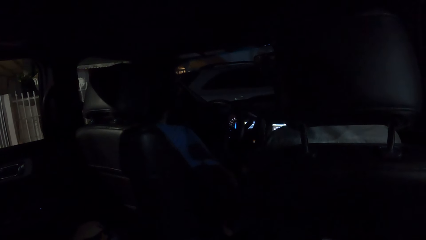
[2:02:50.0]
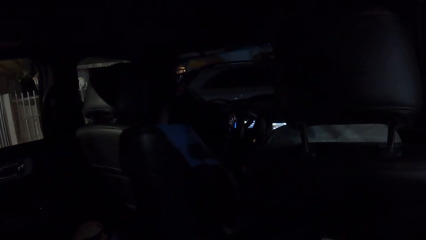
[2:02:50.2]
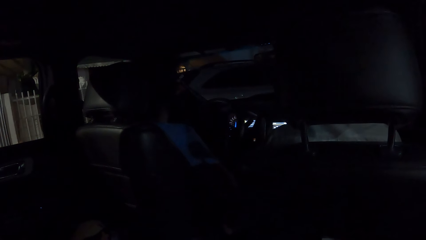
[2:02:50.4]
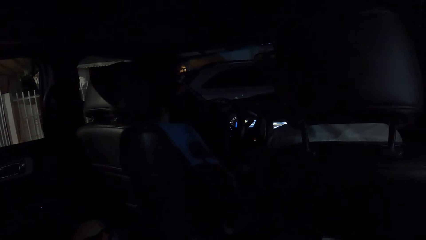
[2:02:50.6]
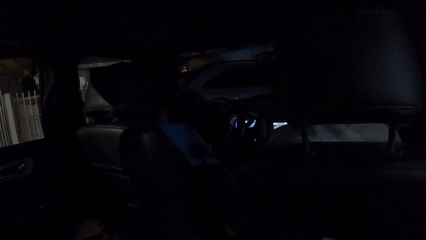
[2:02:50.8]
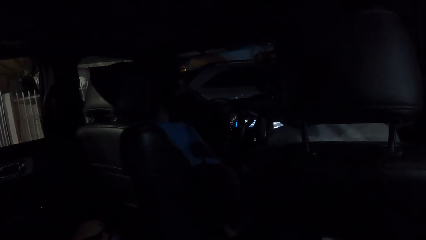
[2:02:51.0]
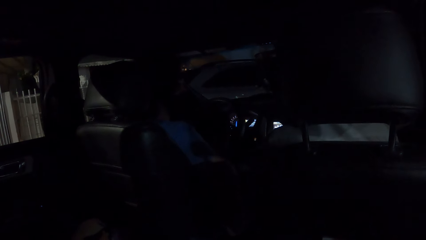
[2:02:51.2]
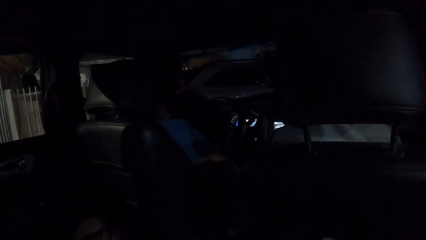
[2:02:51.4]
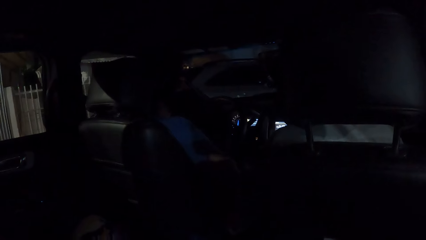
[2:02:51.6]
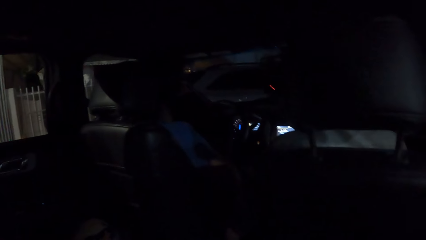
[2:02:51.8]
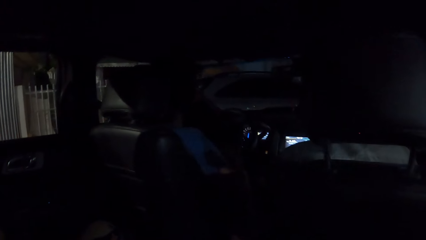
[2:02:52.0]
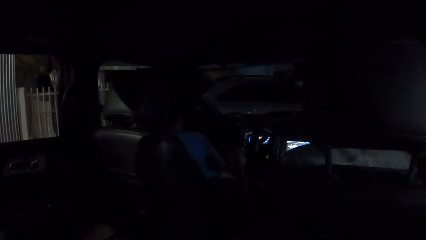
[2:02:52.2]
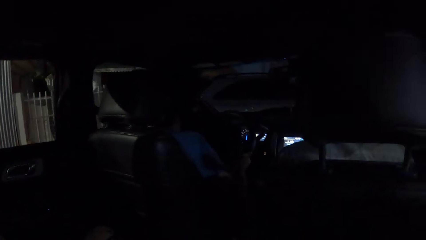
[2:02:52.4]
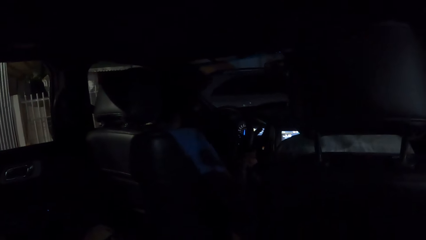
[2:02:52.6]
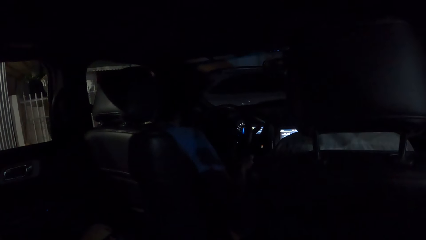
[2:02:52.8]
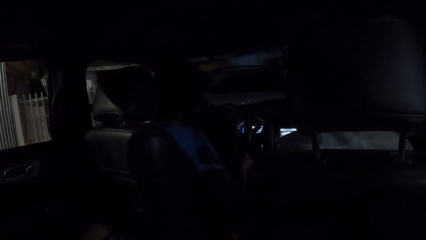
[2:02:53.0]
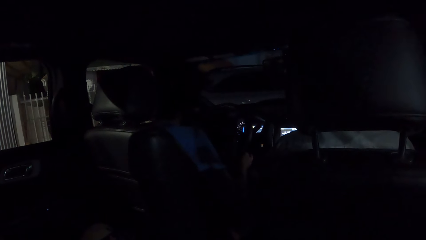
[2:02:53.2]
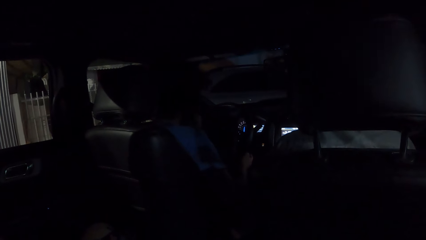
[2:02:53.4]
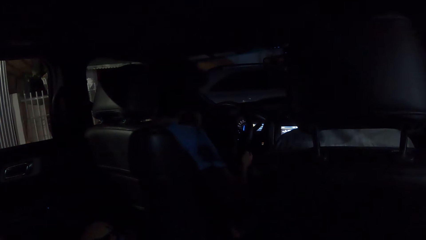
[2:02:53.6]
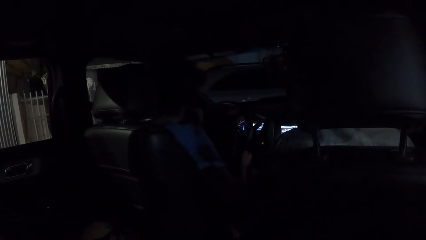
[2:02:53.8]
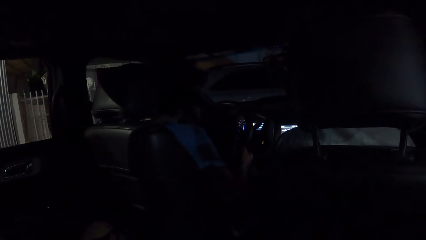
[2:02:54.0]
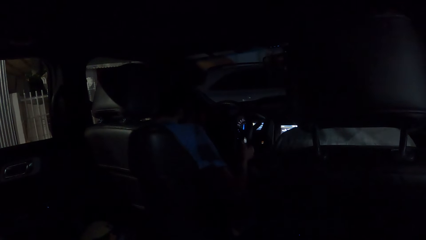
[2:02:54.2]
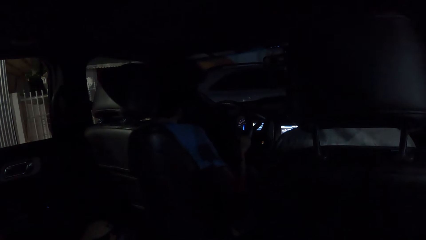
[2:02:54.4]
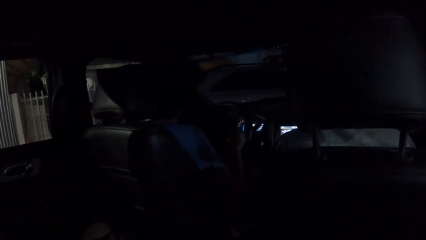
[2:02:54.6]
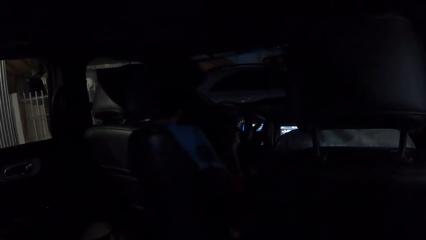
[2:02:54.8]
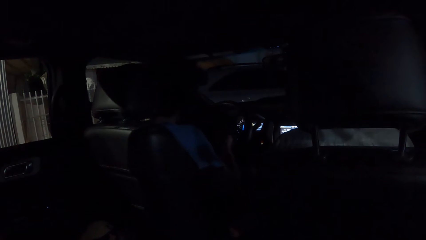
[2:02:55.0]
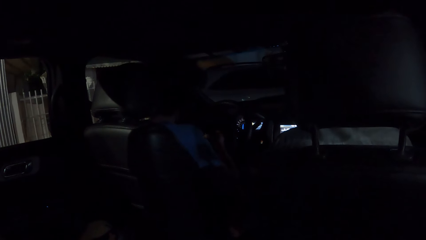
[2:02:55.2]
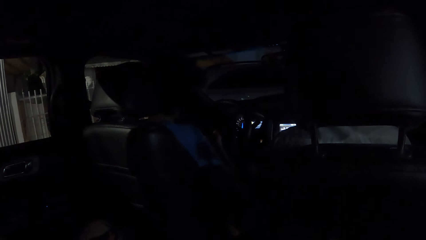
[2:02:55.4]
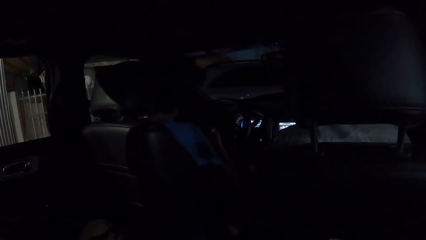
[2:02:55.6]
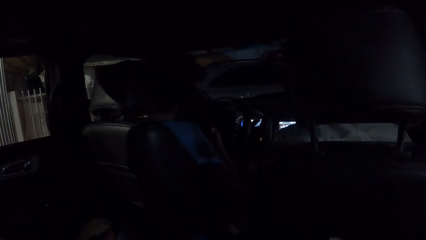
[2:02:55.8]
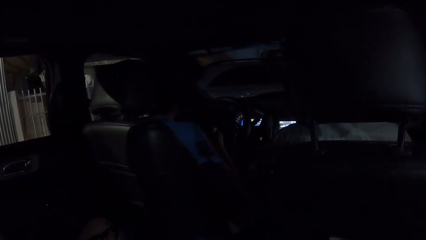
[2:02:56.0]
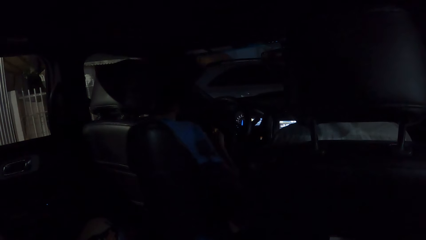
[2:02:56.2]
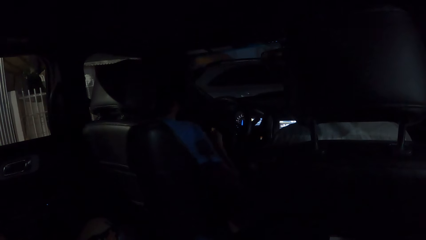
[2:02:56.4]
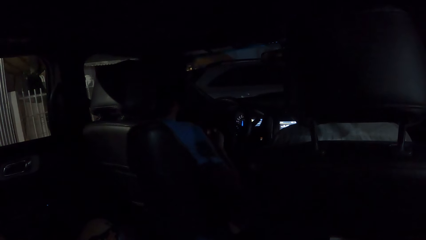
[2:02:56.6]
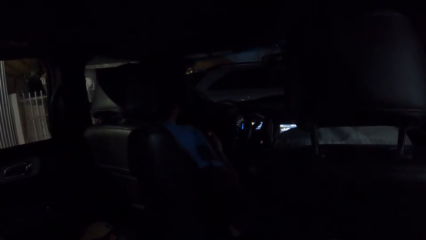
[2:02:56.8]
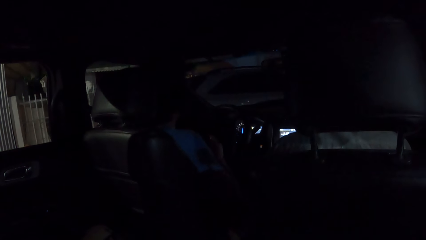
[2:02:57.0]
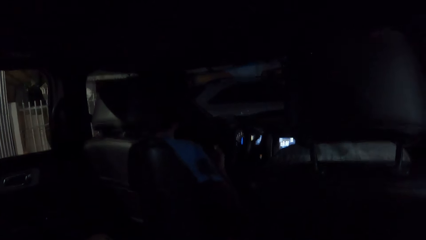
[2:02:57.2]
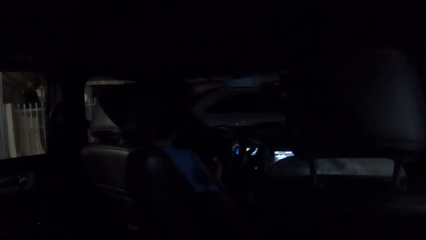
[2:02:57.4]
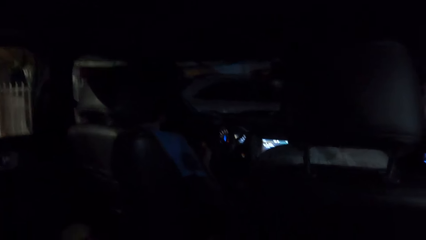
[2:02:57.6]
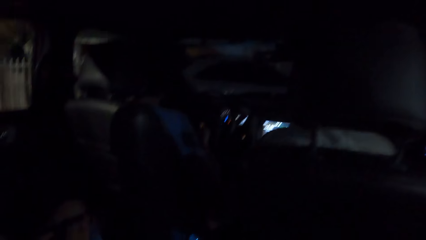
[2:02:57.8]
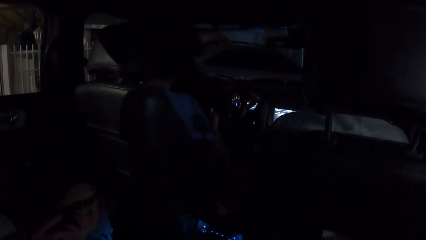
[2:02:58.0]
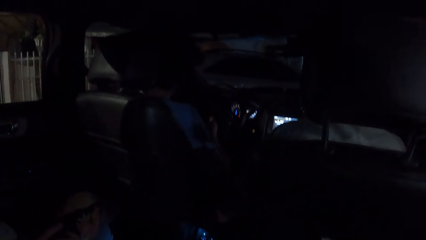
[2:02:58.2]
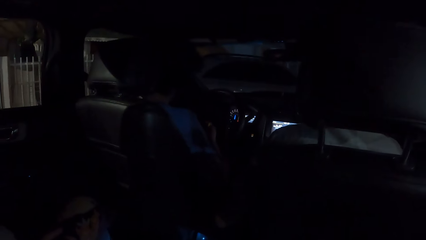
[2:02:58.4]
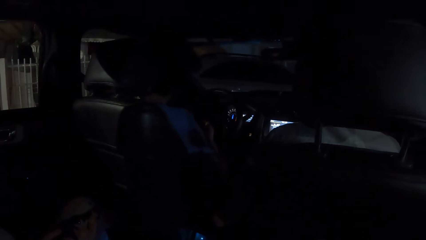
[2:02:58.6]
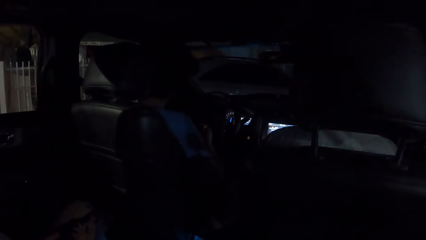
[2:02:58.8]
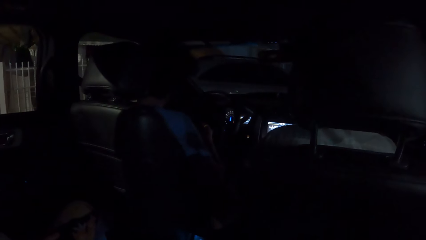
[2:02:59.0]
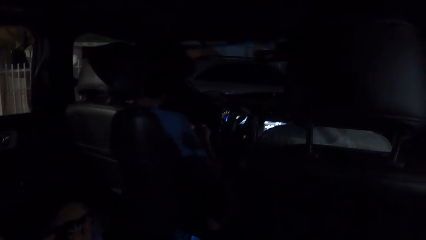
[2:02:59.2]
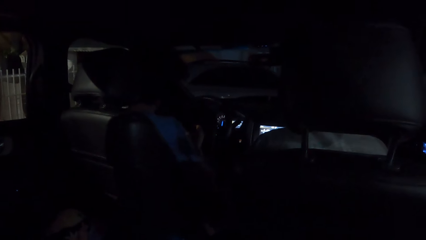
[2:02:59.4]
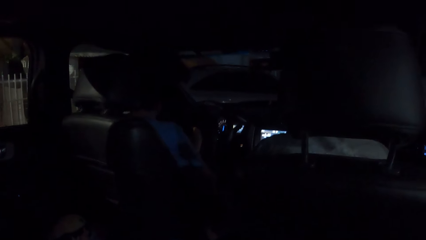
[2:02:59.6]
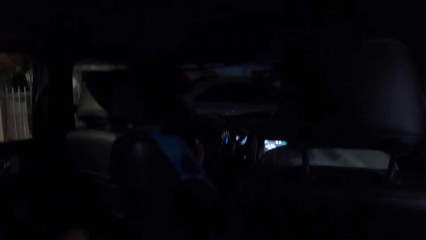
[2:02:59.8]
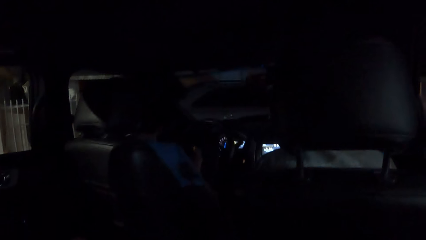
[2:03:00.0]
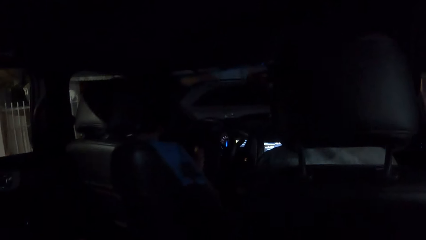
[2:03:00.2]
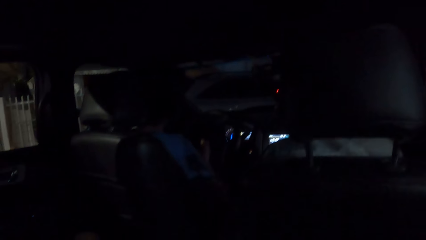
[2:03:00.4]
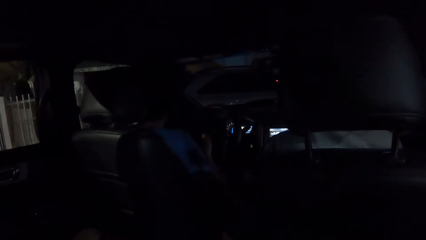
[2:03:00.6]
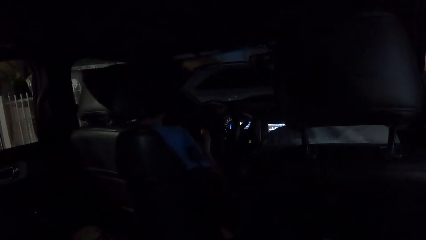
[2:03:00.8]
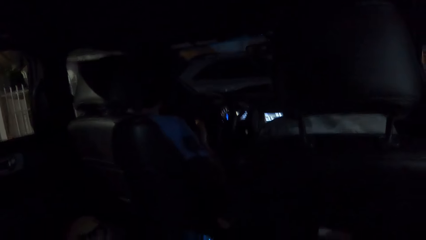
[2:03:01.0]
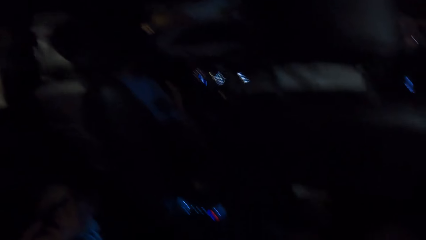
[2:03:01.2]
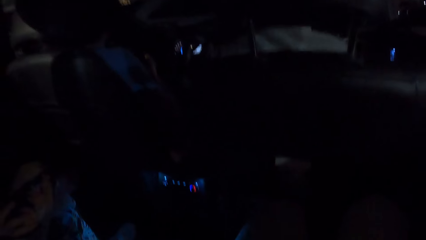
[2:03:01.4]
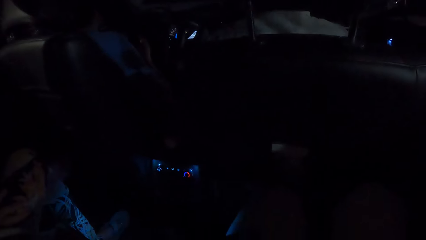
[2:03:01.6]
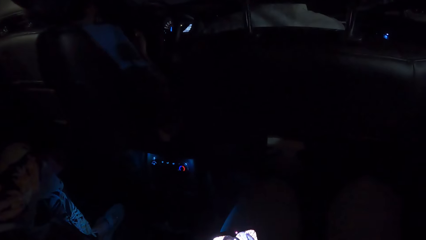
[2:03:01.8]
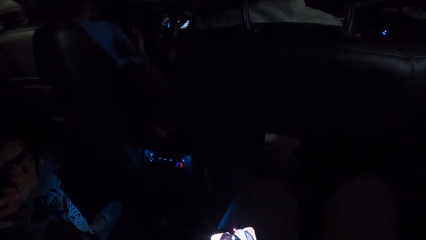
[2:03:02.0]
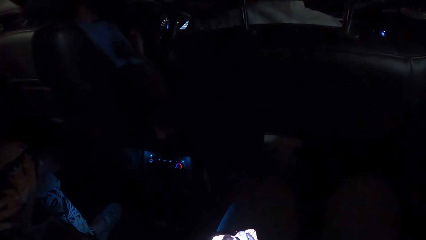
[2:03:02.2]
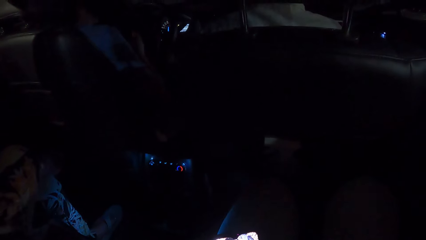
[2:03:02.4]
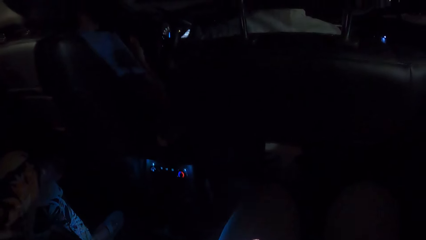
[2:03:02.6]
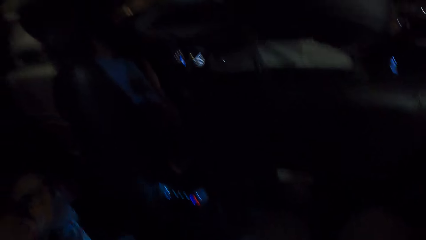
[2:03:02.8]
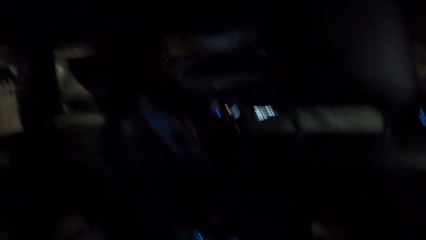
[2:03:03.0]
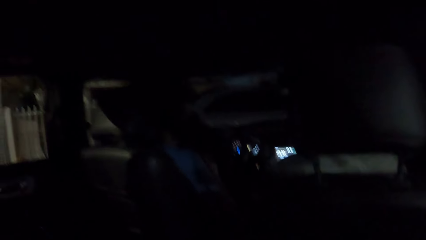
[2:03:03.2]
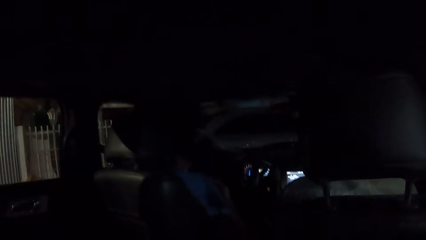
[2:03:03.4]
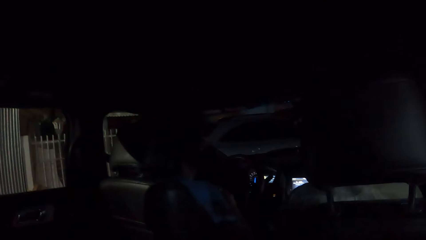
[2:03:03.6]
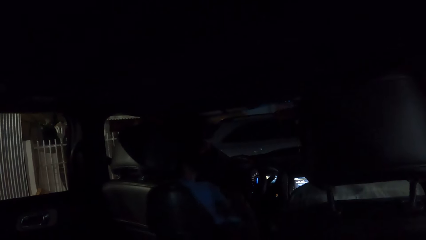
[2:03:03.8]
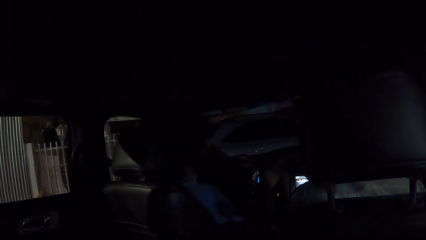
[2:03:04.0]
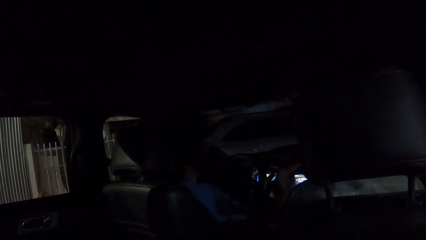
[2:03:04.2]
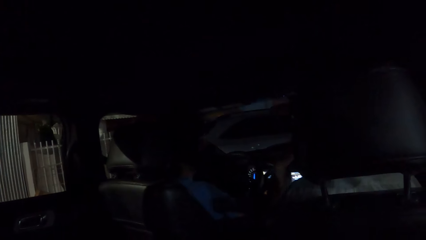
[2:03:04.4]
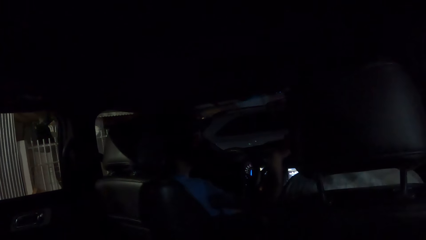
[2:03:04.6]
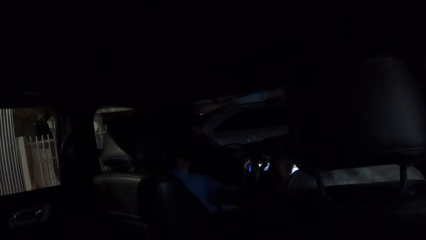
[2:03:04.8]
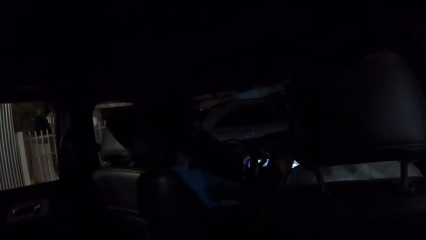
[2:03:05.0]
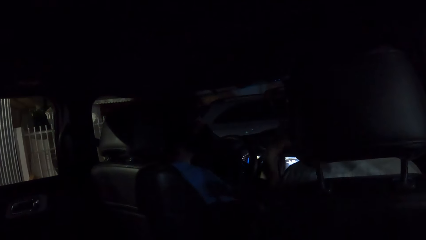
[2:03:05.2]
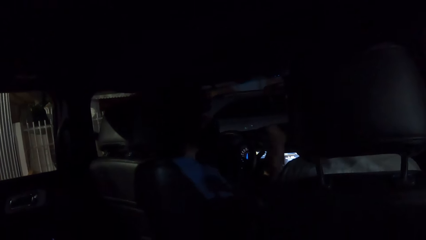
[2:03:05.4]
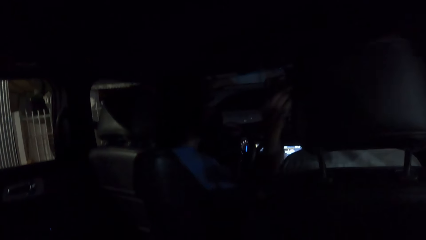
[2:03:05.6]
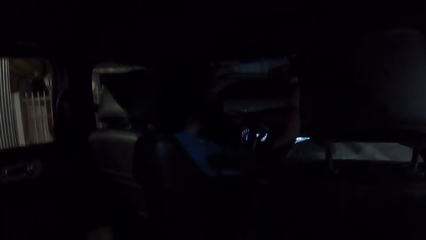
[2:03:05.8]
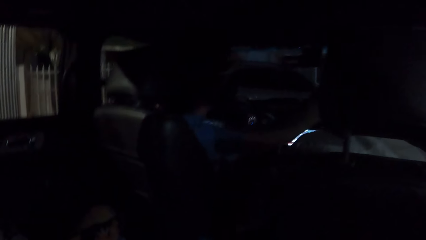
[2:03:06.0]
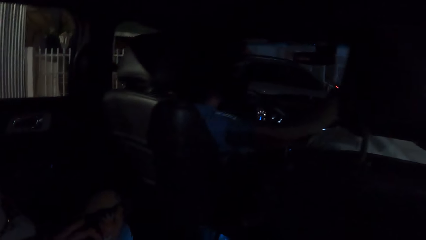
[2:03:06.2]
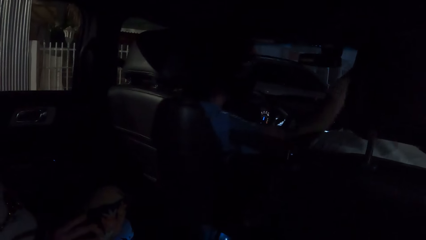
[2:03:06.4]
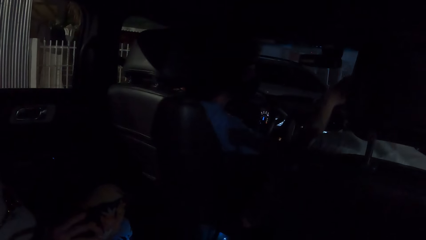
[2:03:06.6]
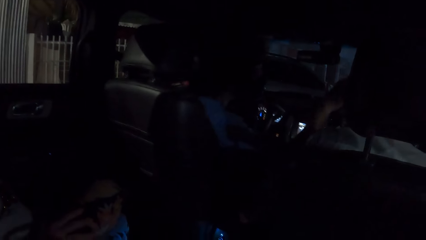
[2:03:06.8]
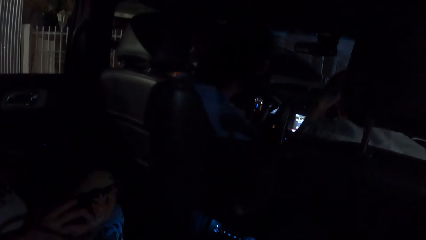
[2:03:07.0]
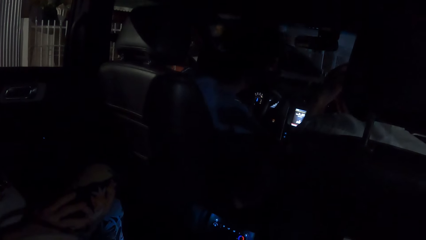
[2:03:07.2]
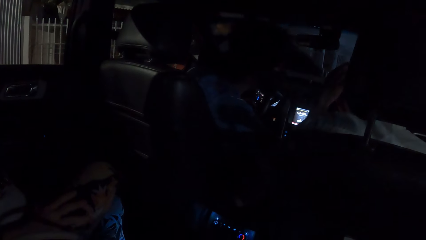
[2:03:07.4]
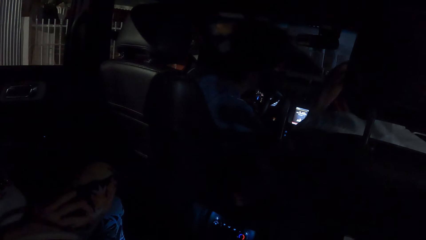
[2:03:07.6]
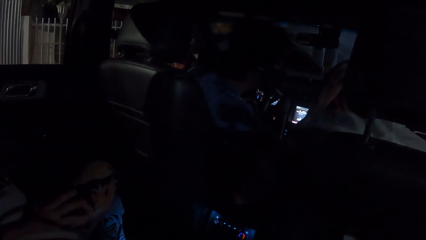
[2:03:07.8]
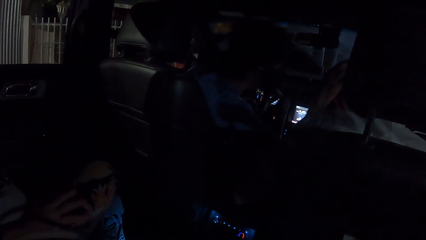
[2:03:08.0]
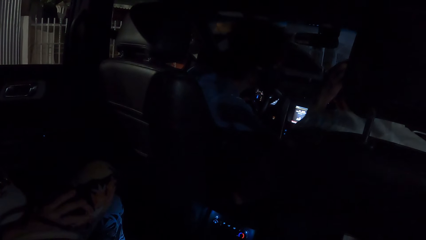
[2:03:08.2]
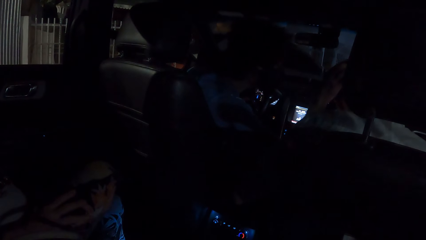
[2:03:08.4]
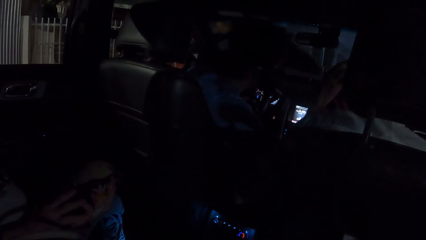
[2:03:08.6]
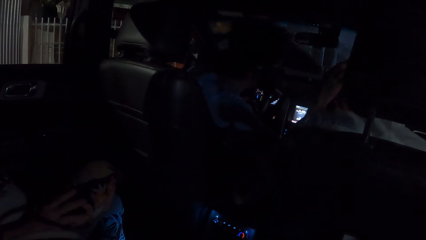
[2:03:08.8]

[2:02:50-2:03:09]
A man uses a mobile phone. The camera wearer looks at a phone. The man interacts with the friends. The man touches something.
